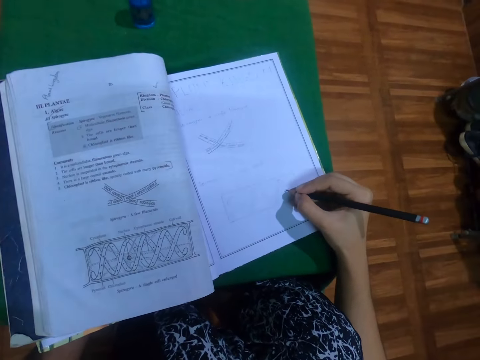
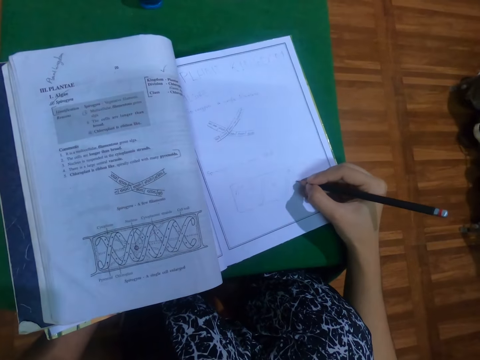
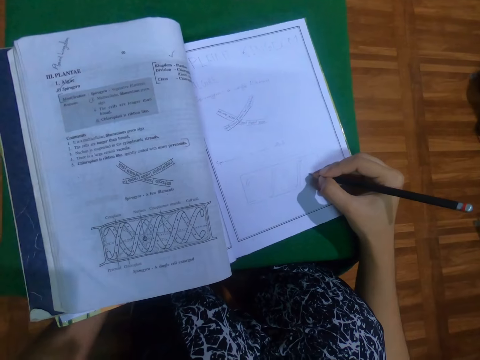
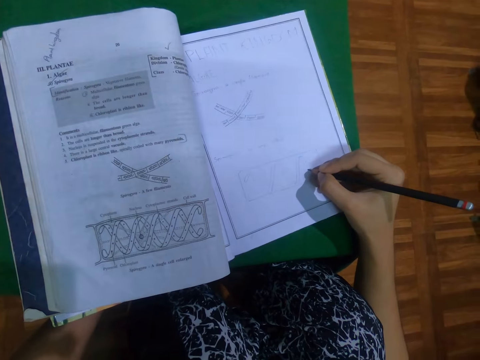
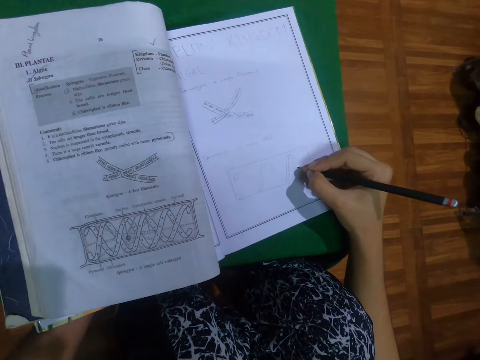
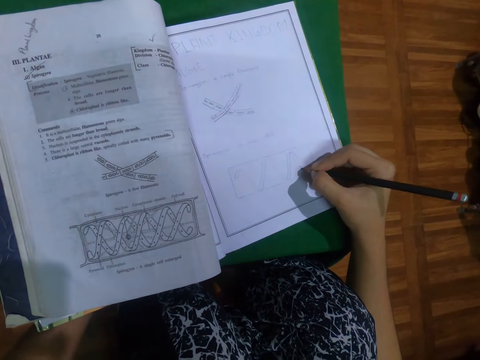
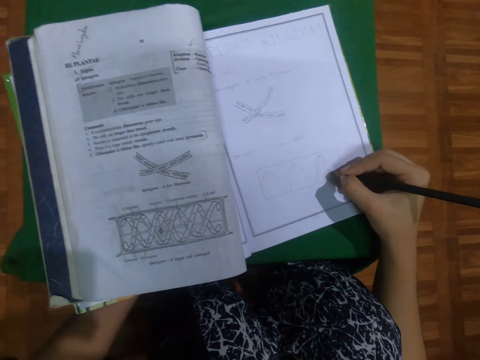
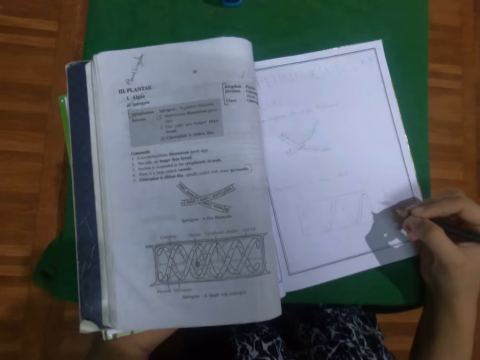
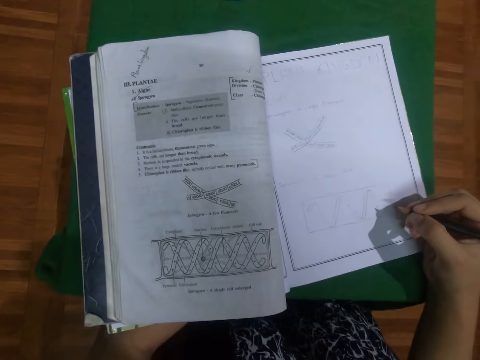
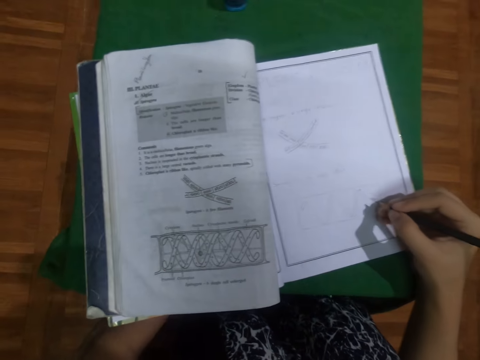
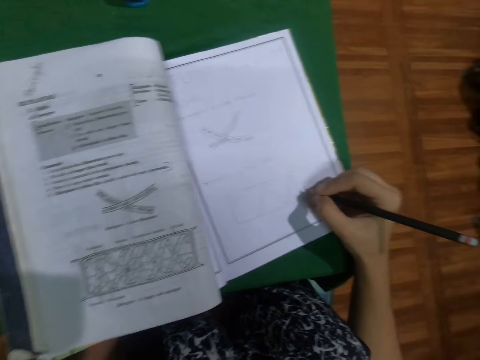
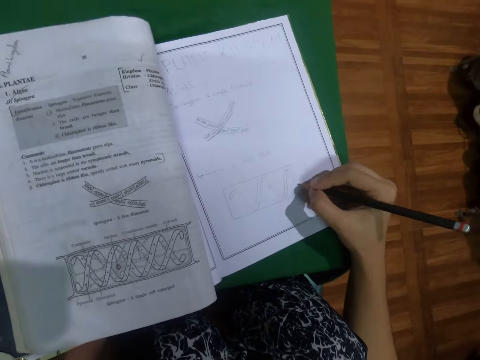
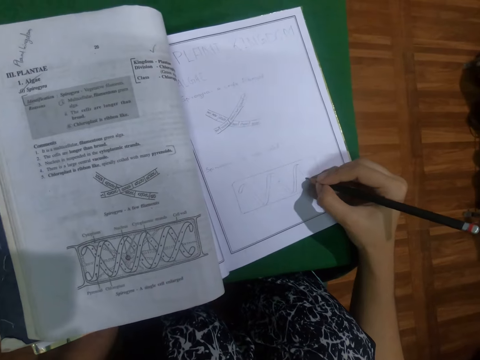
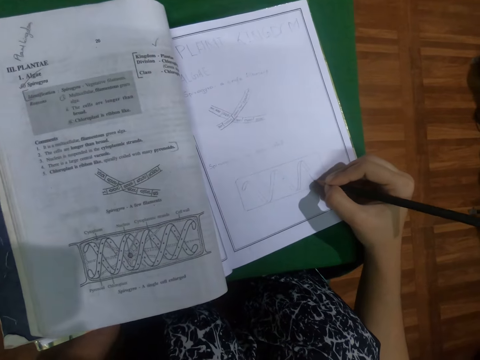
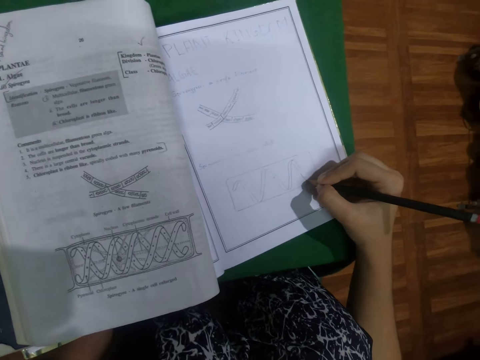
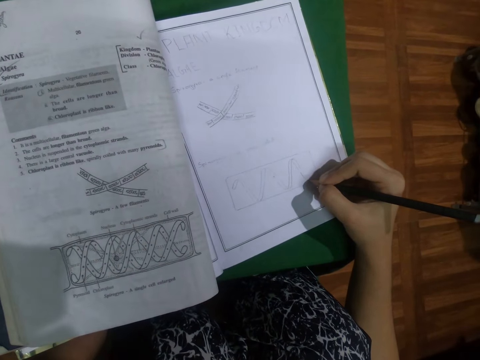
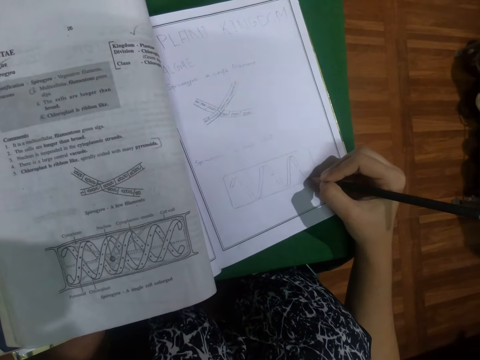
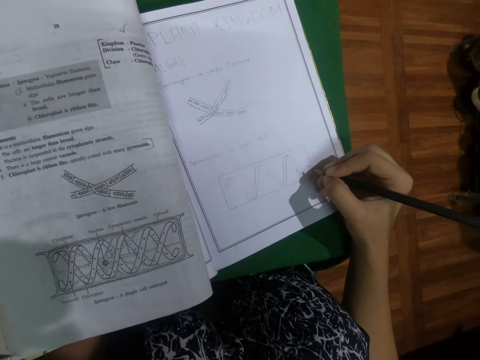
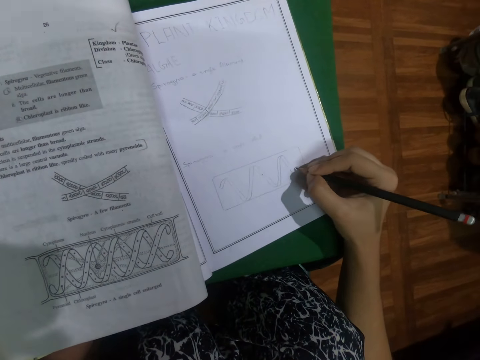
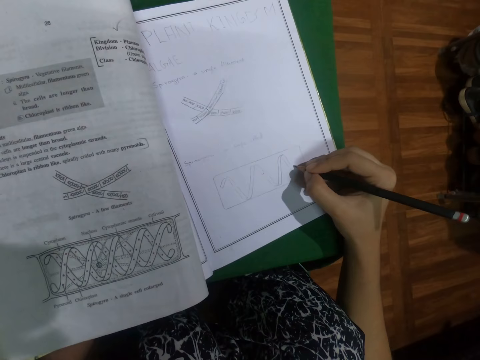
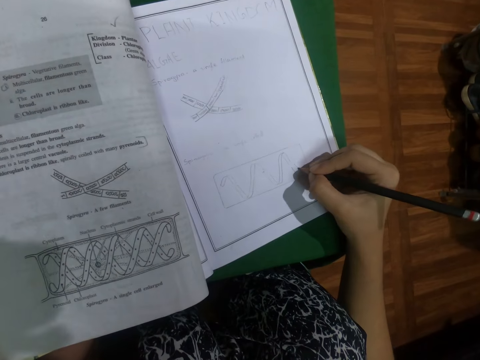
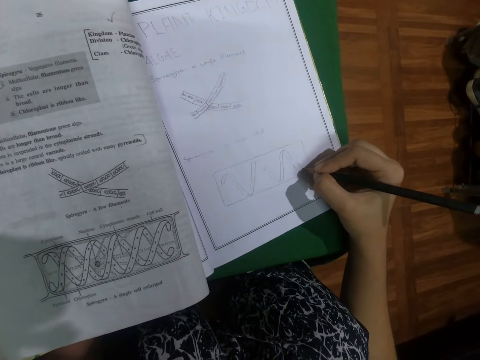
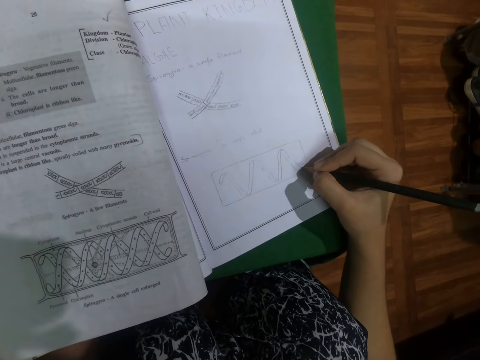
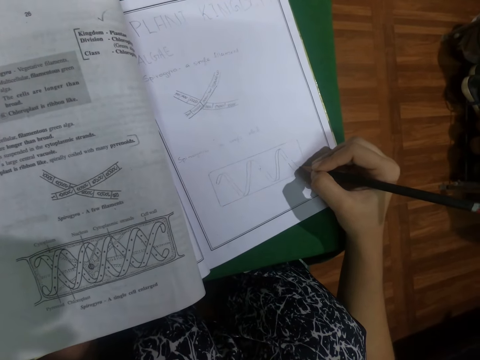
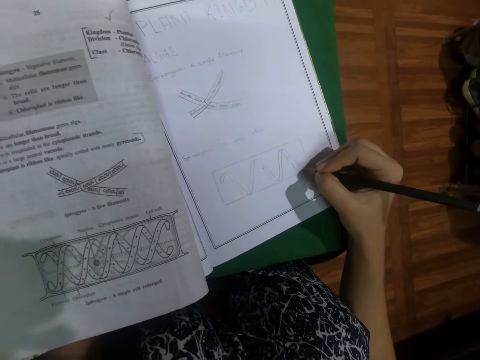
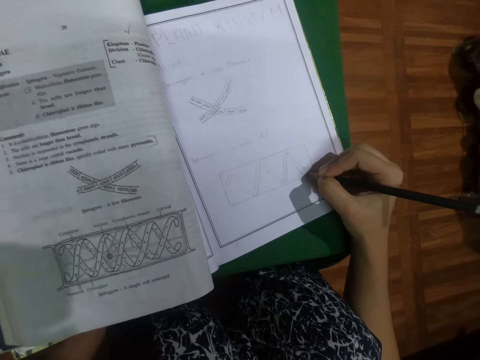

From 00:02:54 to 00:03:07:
The camera wearer draws on the book with the black pencil in her right hand.

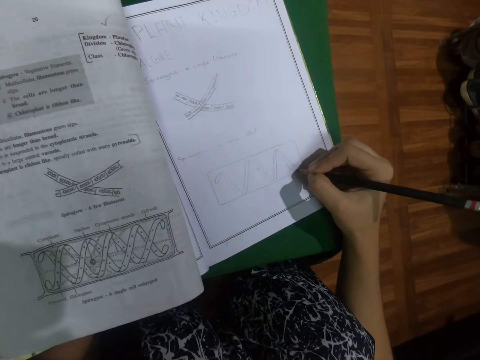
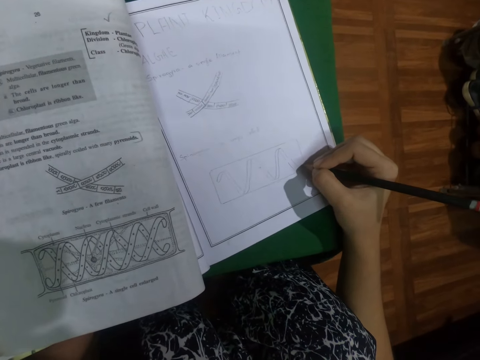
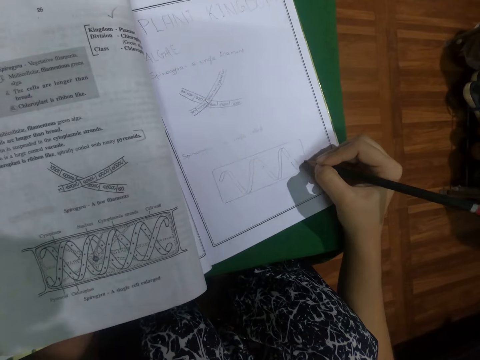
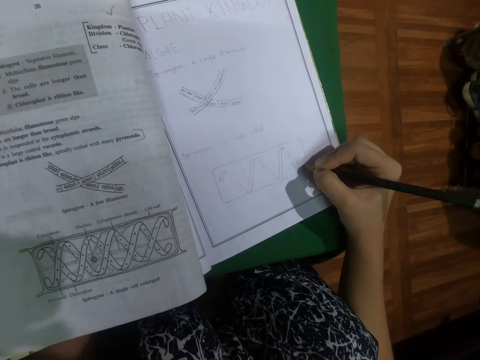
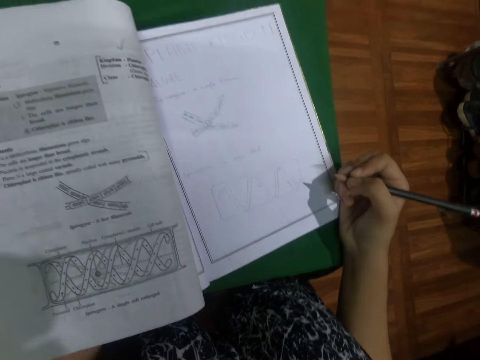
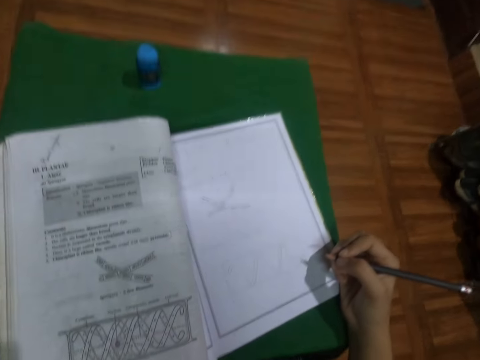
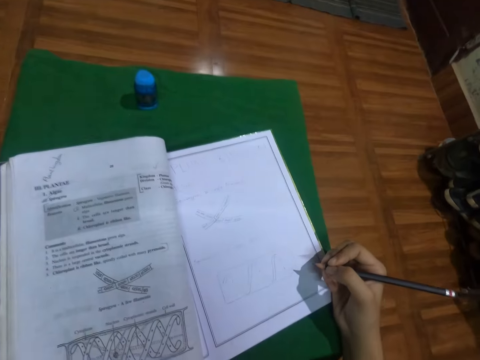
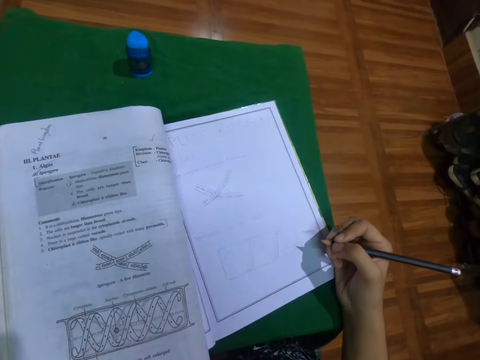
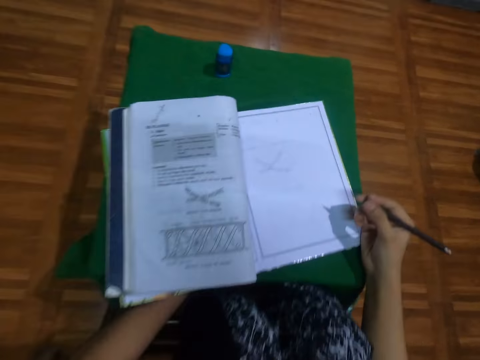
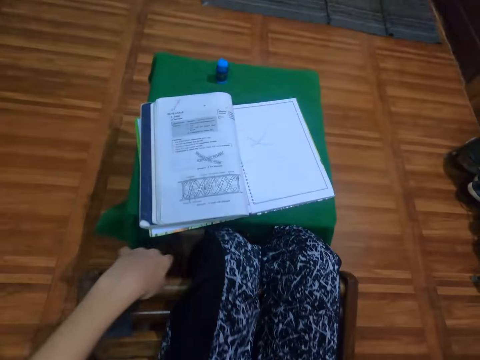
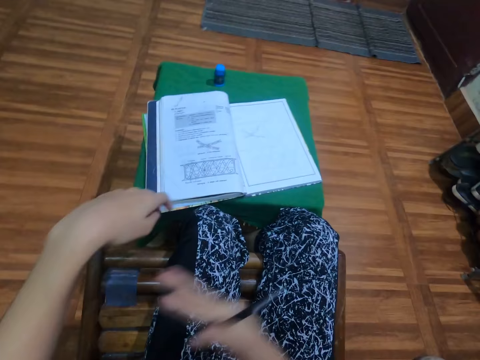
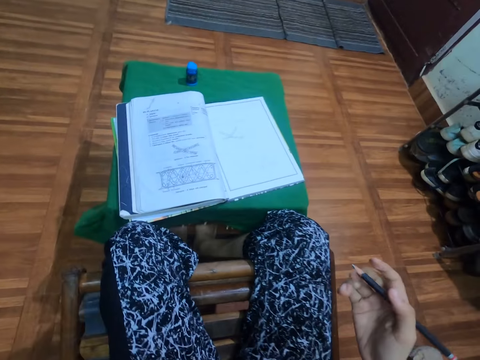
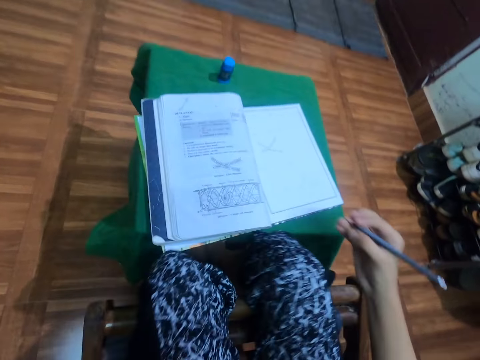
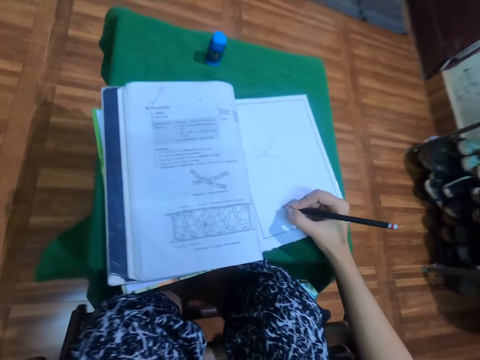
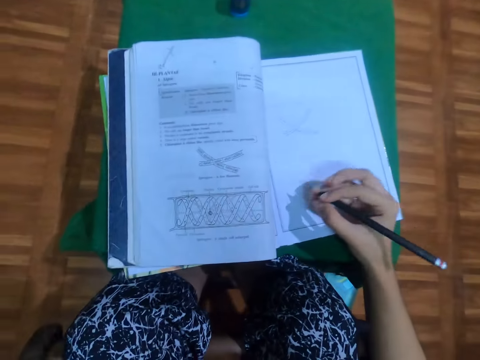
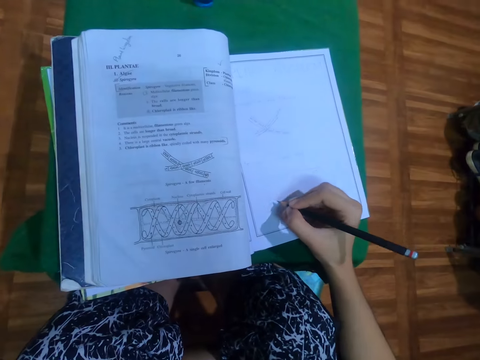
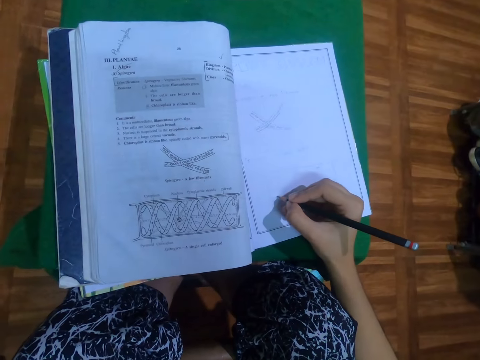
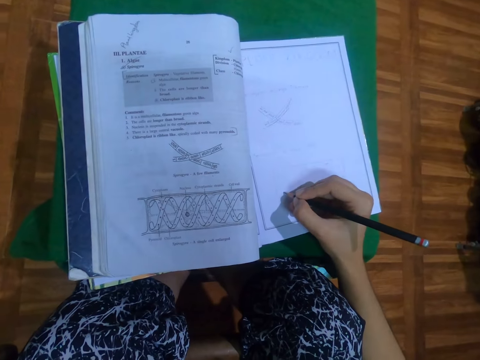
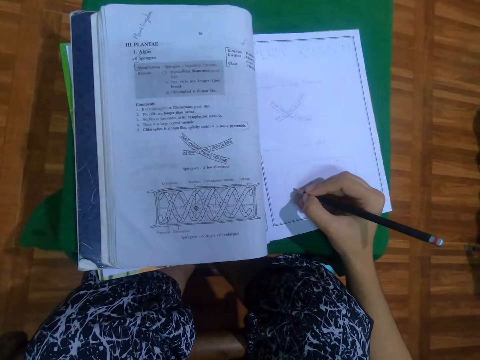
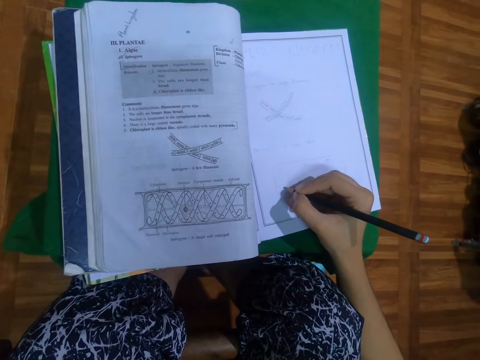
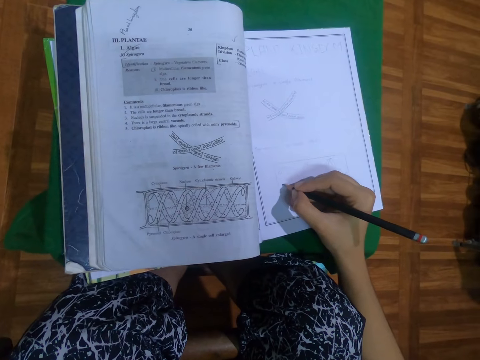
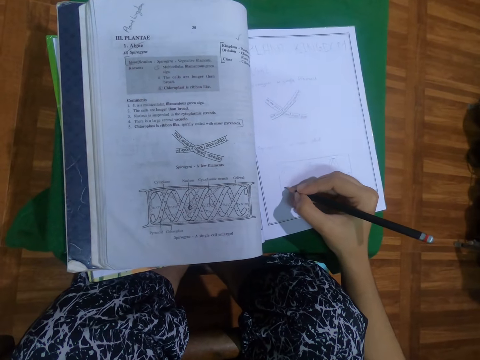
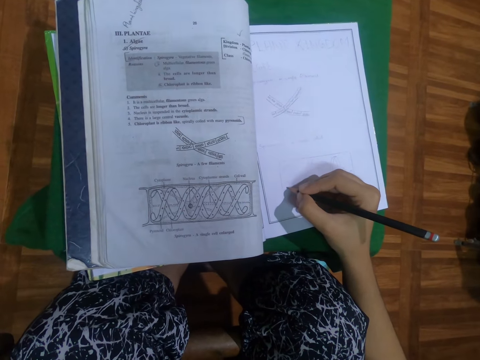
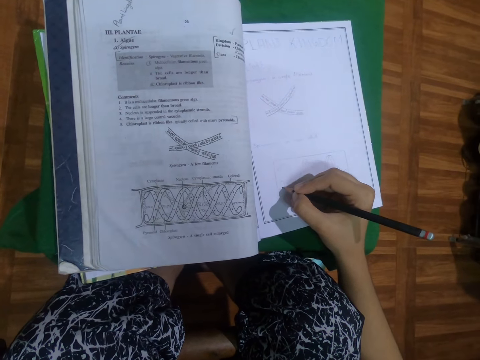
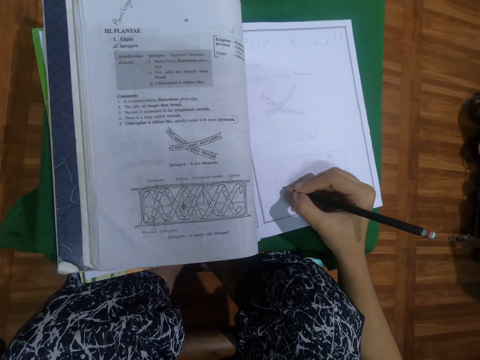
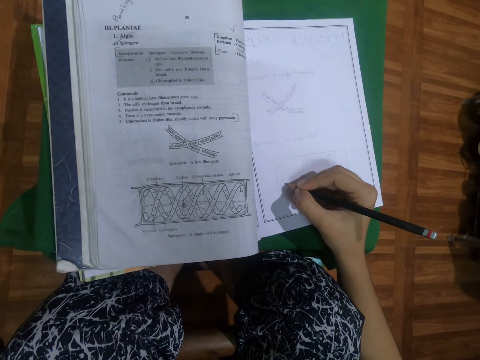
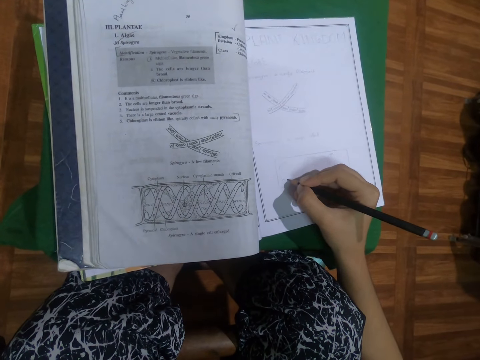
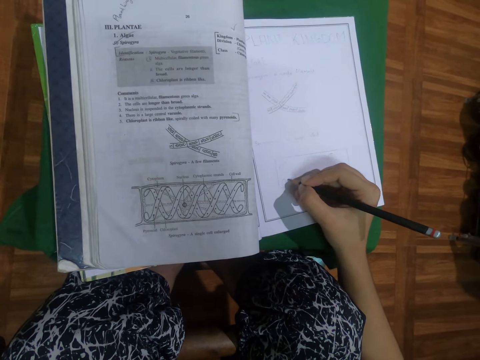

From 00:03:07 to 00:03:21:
The camera wearer puts her hands on the thighs. She draws on the book with the black pencil in her right hand.
